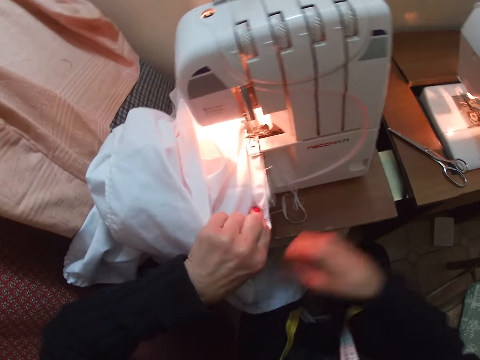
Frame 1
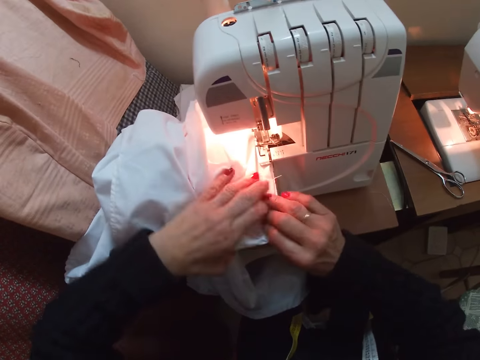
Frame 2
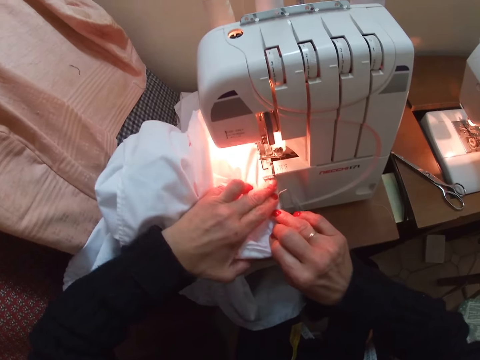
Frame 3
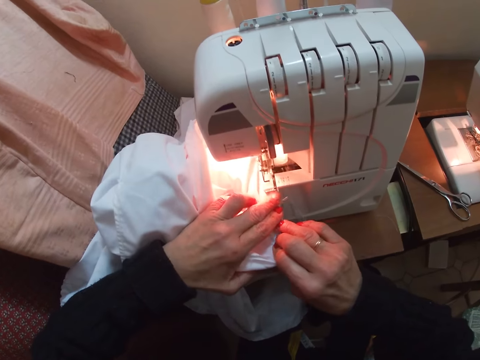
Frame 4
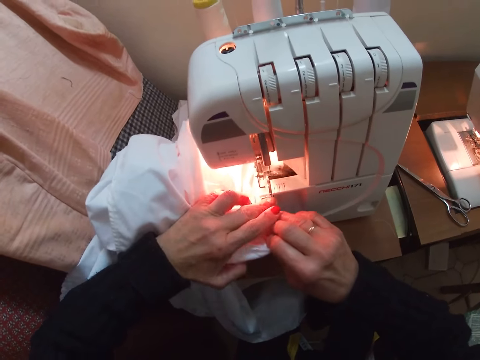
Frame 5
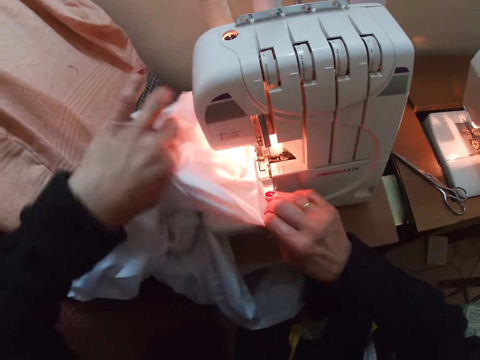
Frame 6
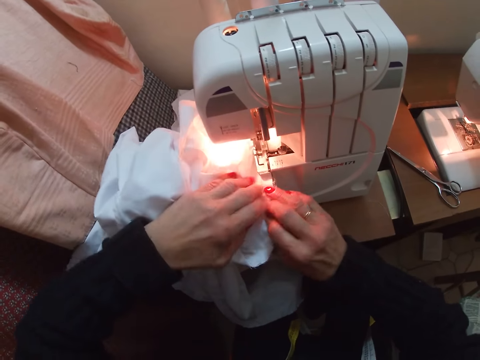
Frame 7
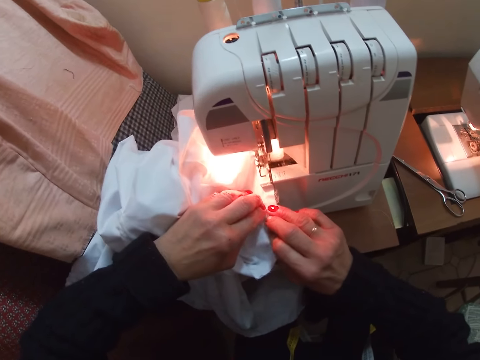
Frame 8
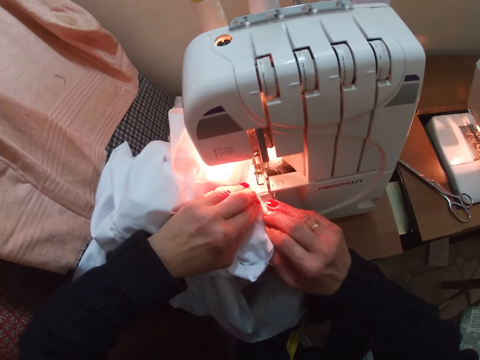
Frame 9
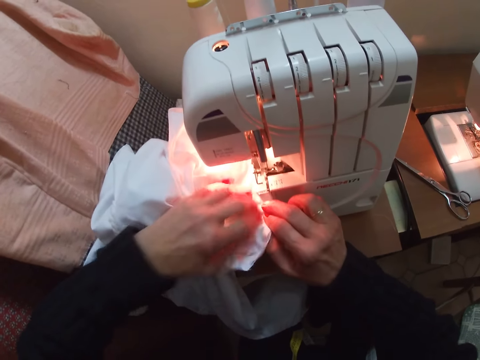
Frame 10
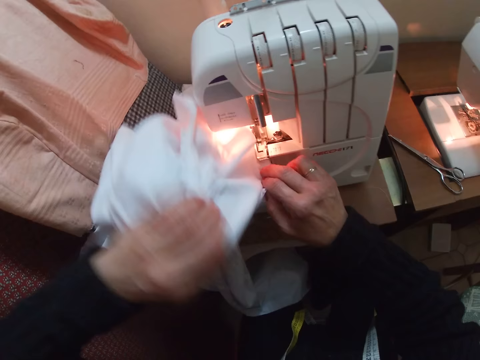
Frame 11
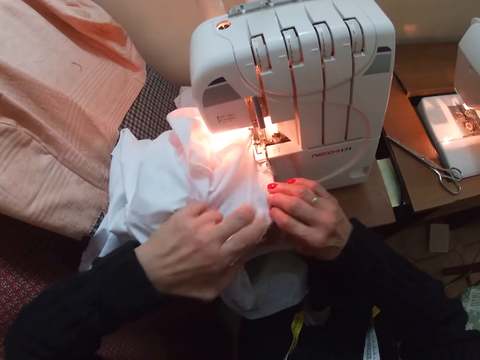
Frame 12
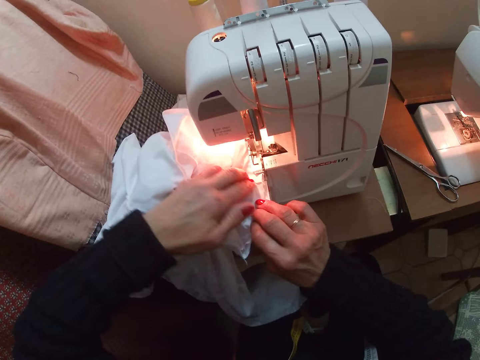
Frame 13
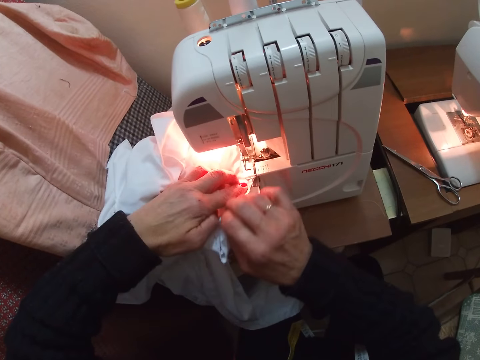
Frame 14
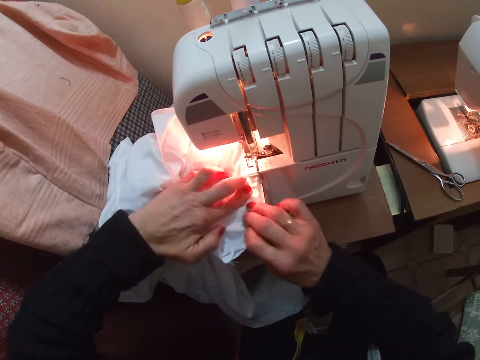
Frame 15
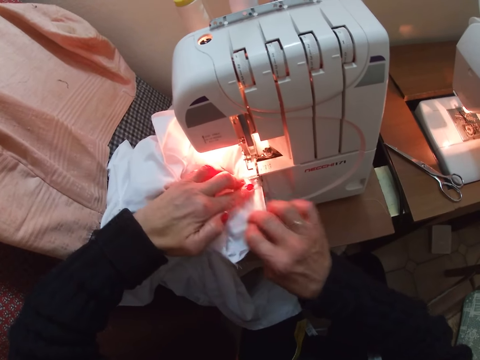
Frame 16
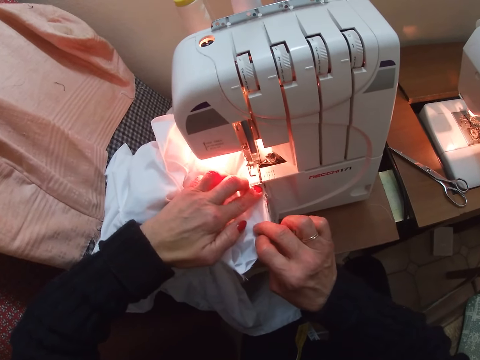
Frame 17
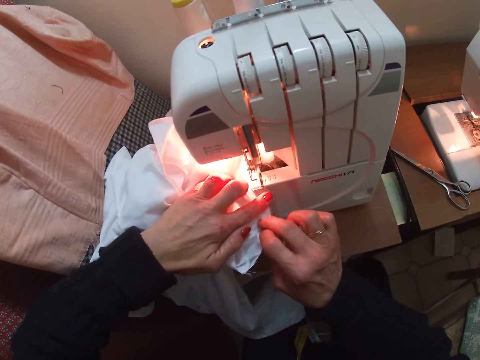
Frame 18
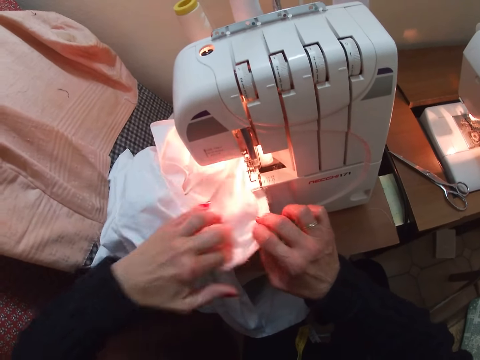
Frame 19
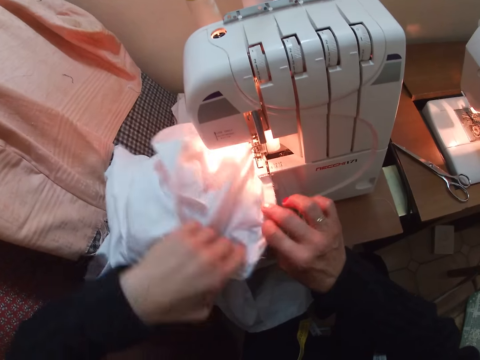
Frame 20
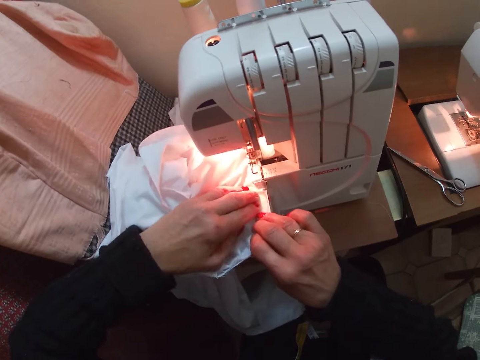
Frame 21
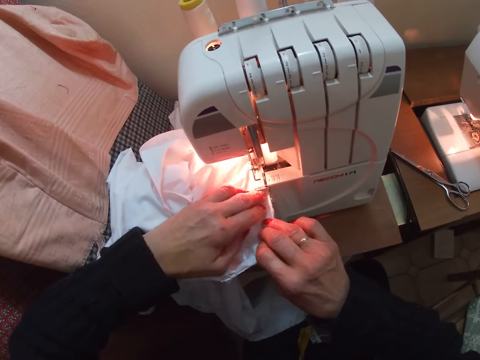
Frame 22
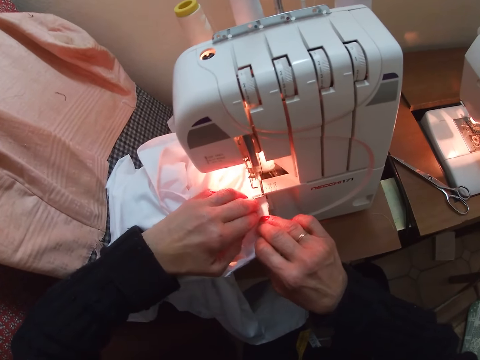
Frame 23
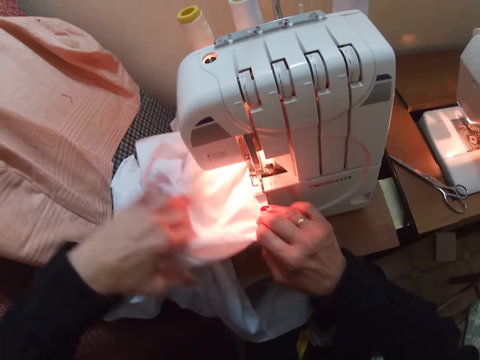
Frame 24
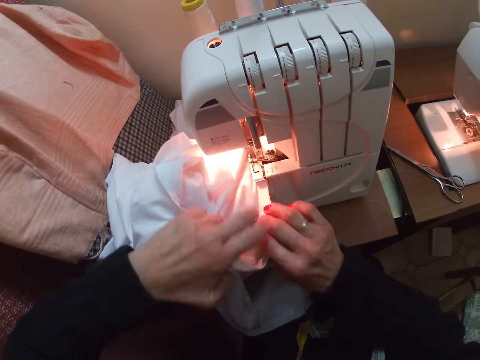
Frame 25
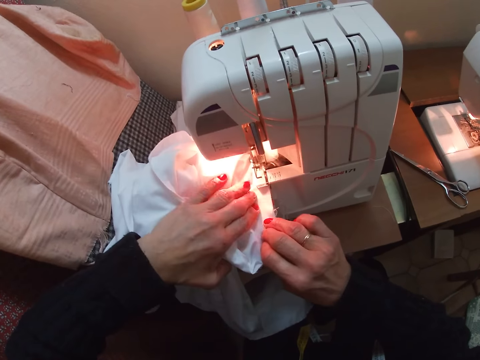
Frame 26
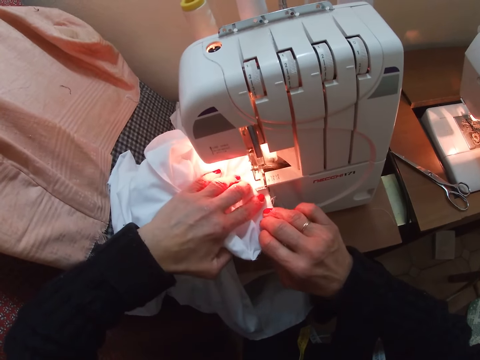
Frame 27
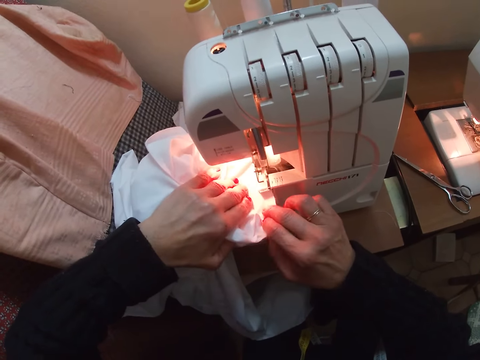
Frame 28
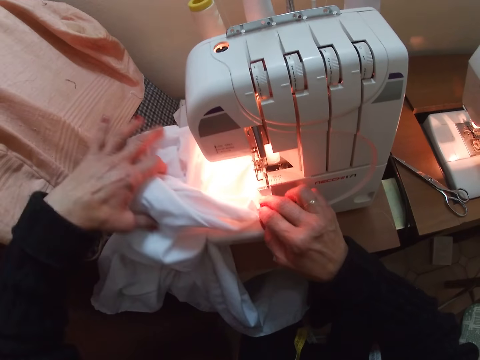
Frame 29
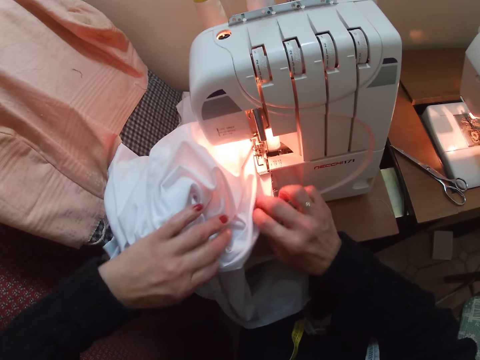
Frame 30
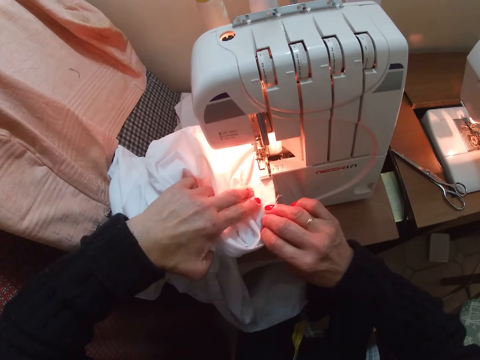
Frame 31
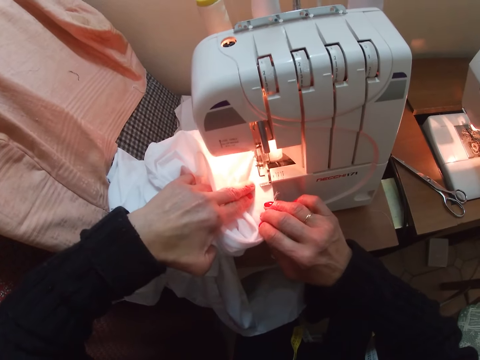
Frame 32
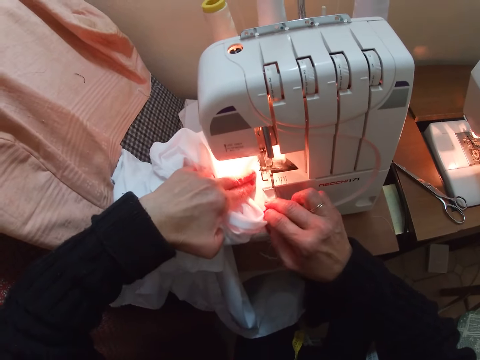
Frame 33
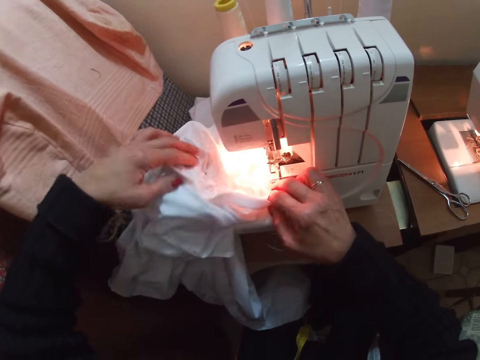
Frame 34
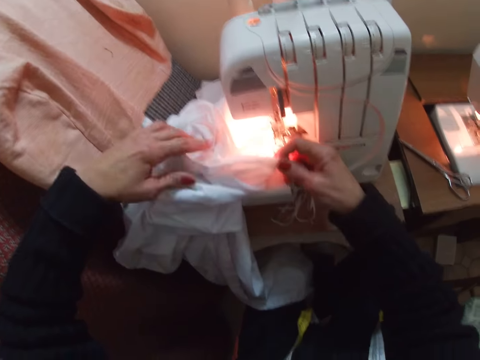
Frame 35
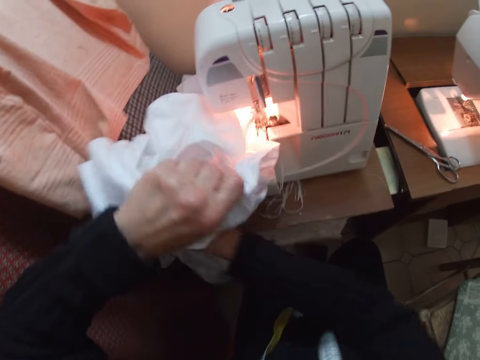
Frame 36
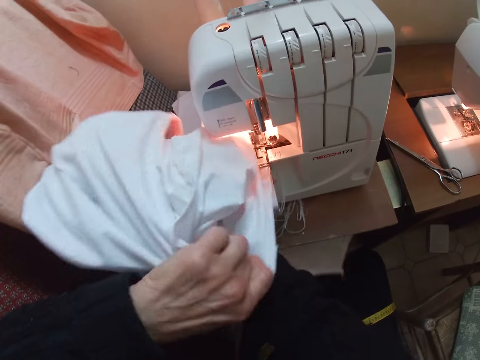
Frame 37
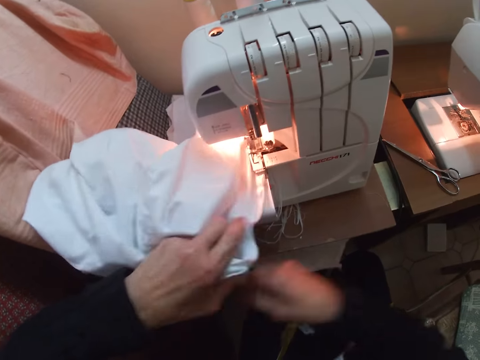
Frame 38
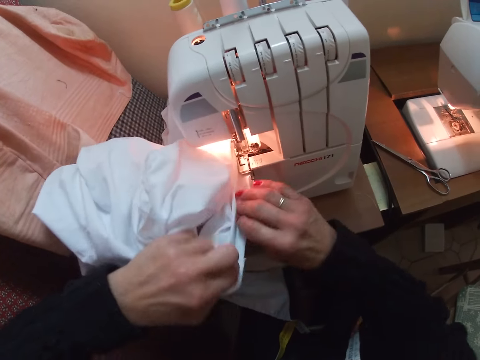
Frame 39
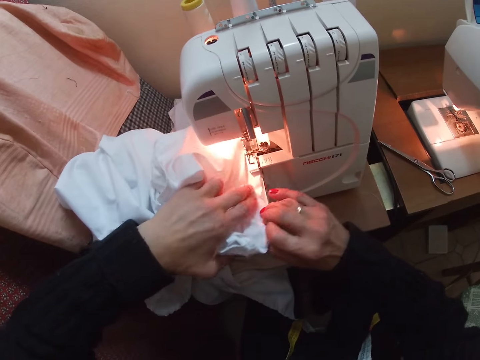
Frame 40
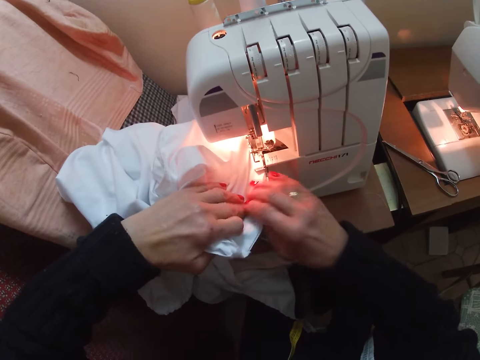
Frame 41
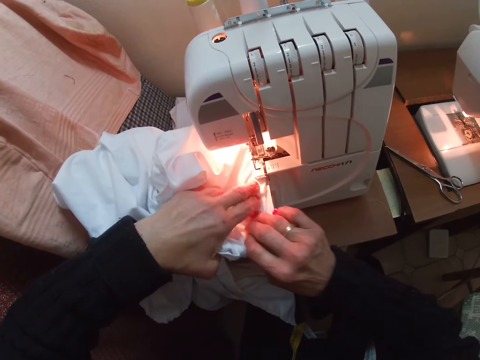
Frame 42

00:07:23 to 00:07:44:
The camera wearer puts her hand in the white cloth. She adjusts the white cloth. She sews the white cloth with the sewing machine. She adjusts the white cloth. She sews the white cloth with the sewing machine. She adjusts the white cloth. She sews the white cloth with the sewing machine. She adjusts the white cloth. She sews the white cloth with the sewing machine. She adjusts the white cloth. She sews the white cloth with the sewing machine. She adjusts the white cloth. She sews the white cloth with the sewing machine. She adjusts the white cloth. She raises the white cloth with her right hand. She sets the white cloth on the sewing machine.

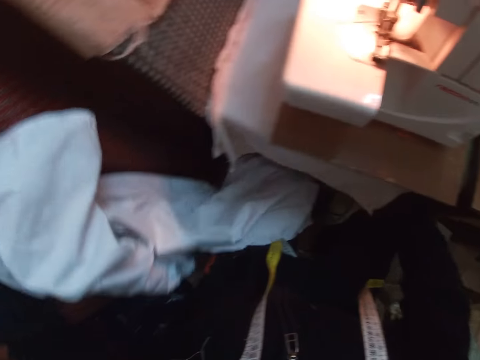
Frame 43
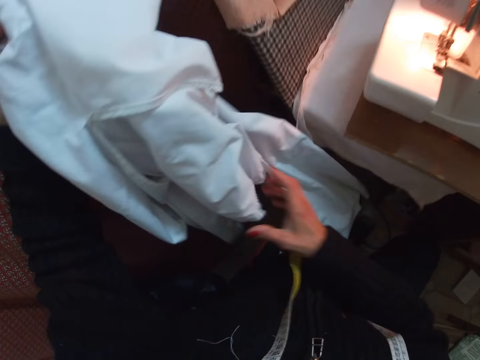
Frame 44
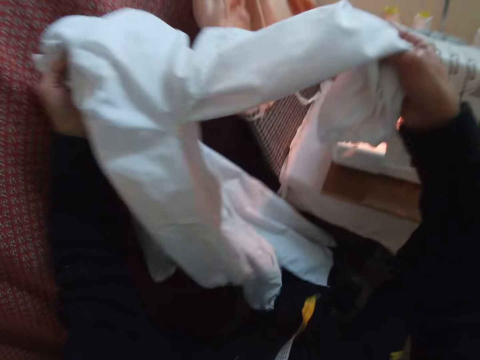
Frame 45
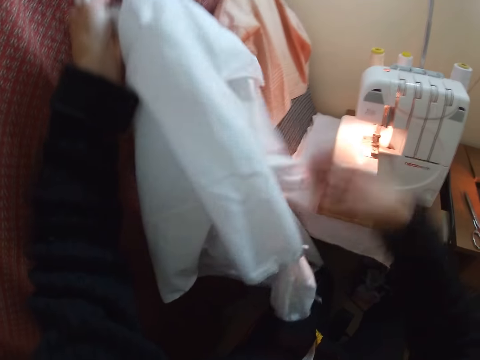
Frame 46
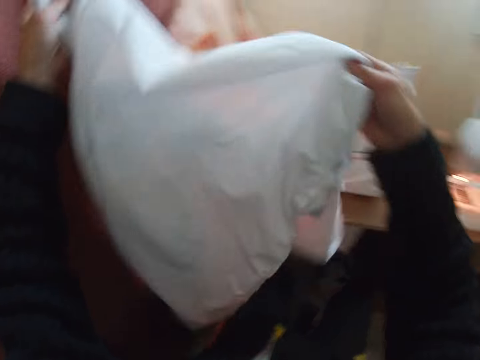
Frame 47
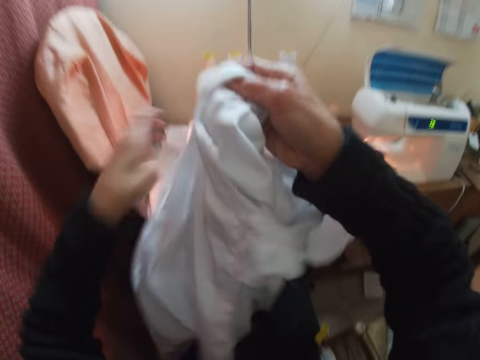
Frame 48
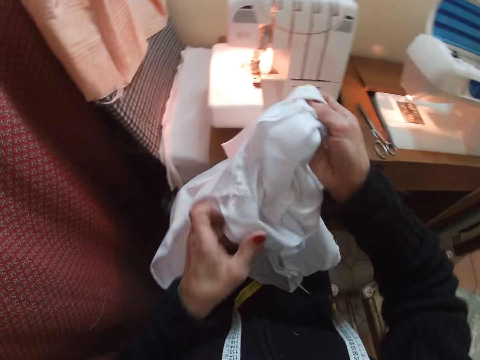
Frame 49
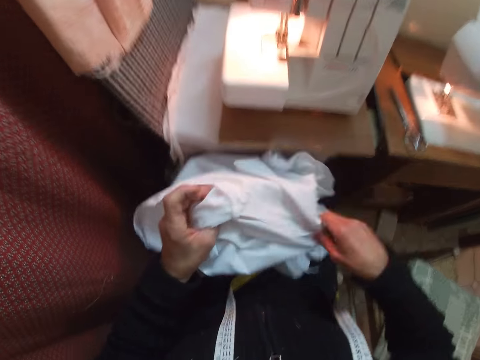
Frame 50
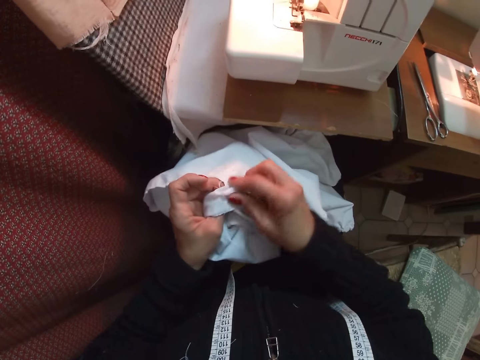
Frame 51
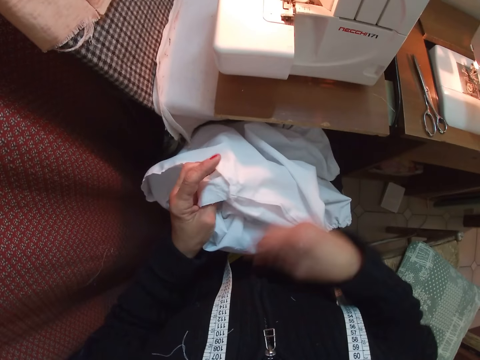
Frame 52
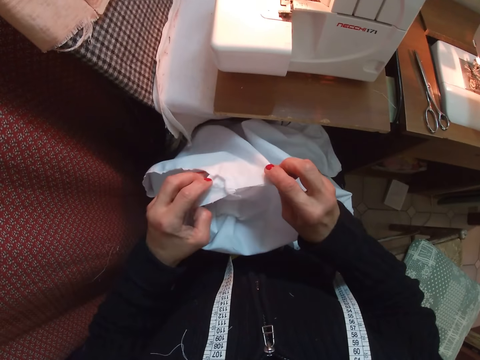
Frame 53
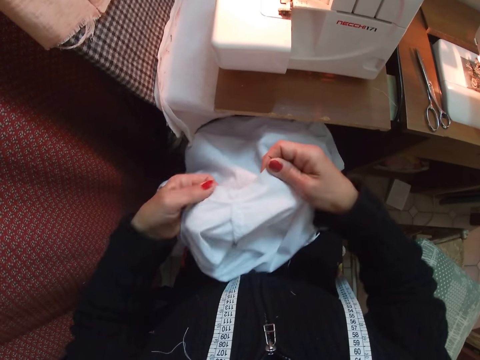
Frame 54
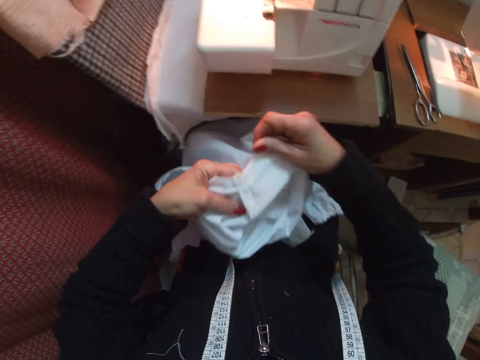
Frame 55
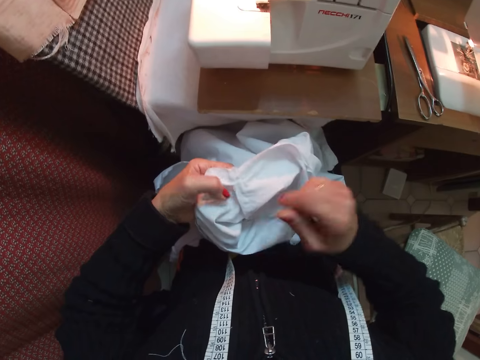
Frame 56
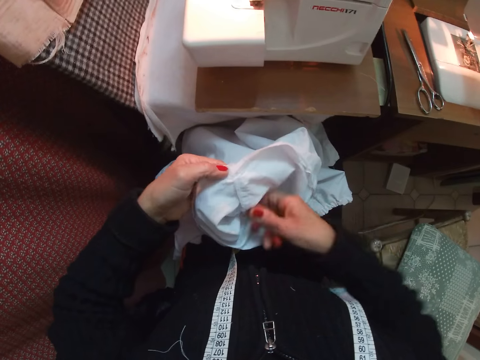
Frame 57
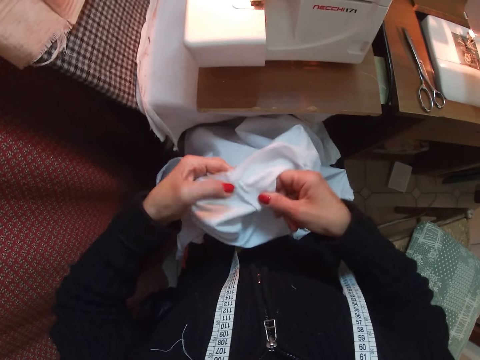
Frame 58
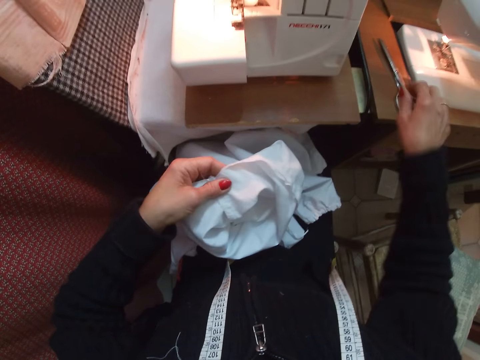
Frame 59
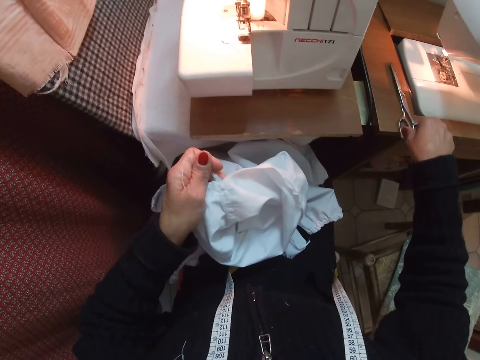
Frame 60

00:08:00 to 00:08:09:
The camera wearer examines the white cloth. They hold the garment. They pick out wool from the white cloth. They examine the white cloth. They turn the garment. They wipe the white cloth, stretch the white cloth and pick up scissors from the sewing machine table.
